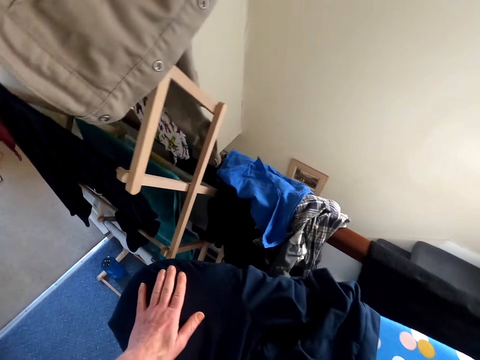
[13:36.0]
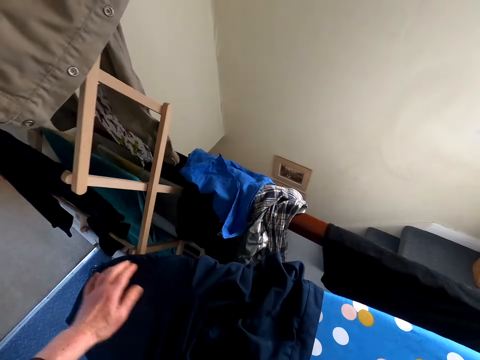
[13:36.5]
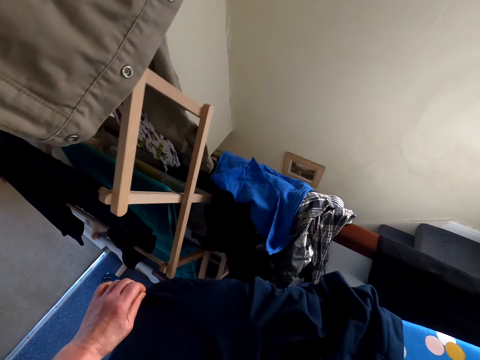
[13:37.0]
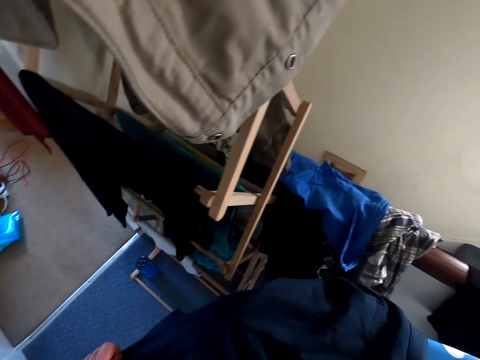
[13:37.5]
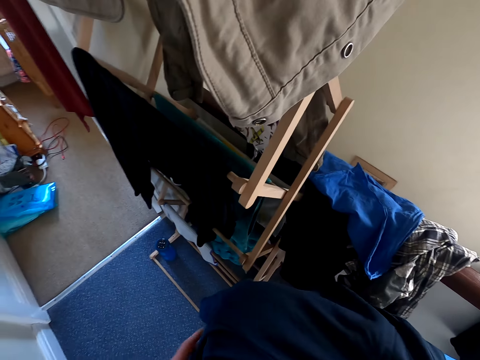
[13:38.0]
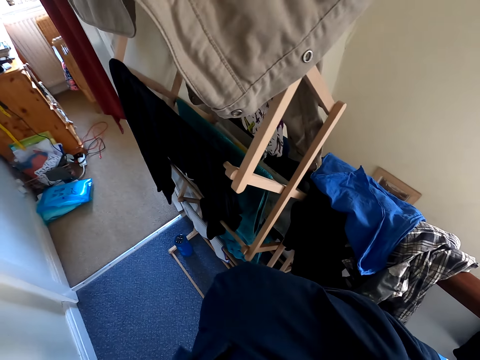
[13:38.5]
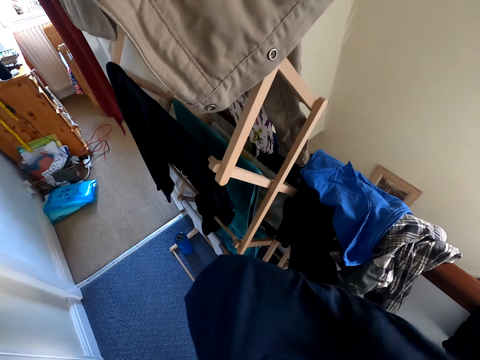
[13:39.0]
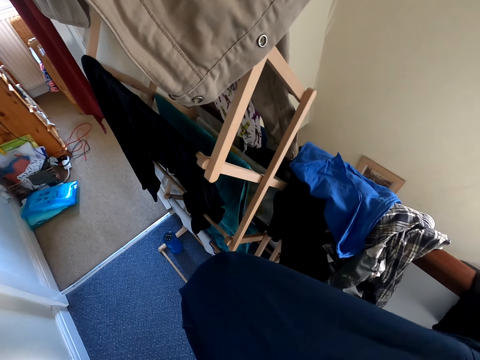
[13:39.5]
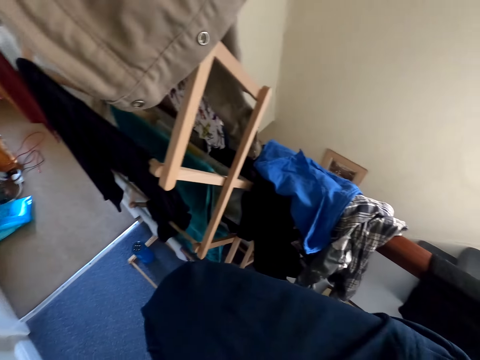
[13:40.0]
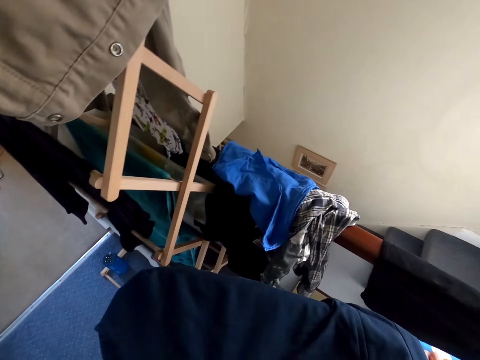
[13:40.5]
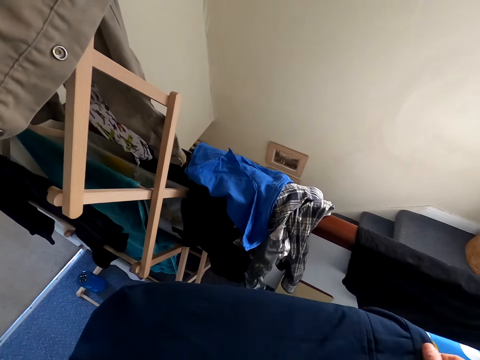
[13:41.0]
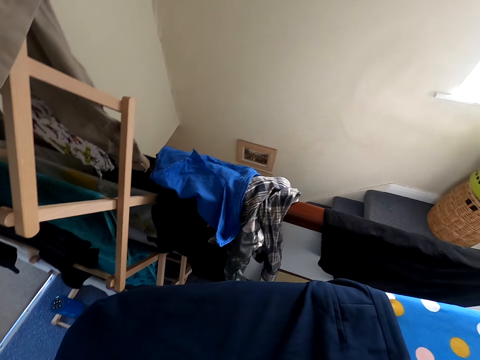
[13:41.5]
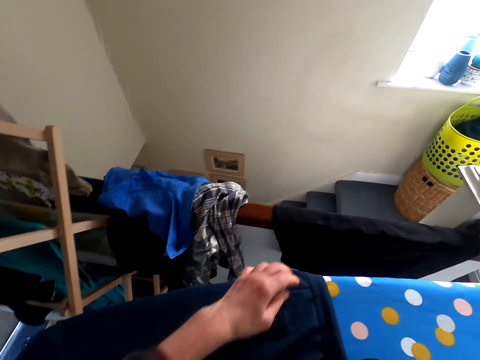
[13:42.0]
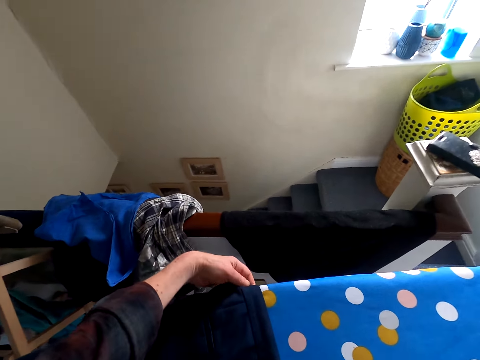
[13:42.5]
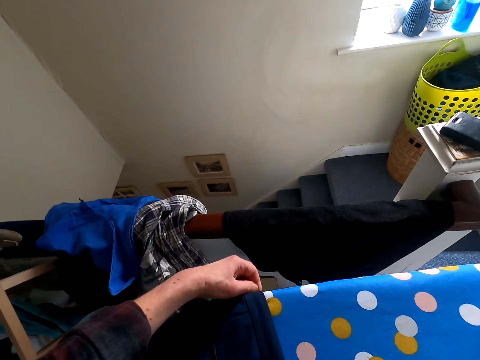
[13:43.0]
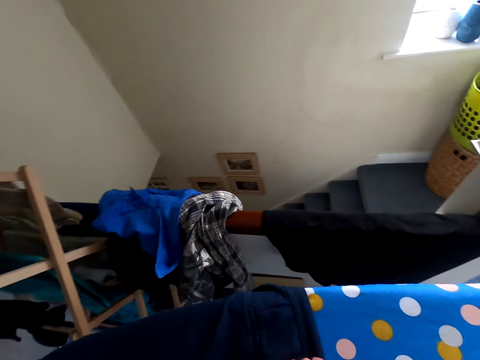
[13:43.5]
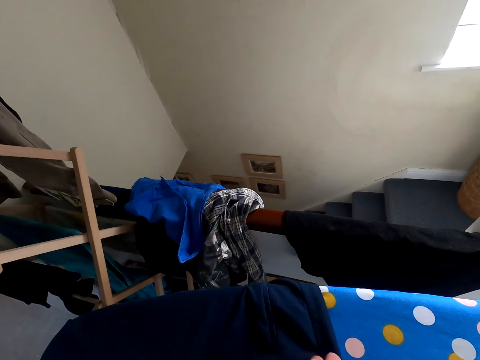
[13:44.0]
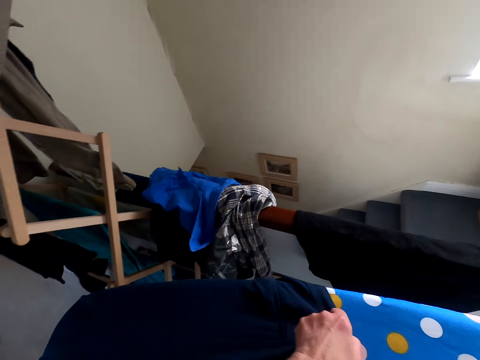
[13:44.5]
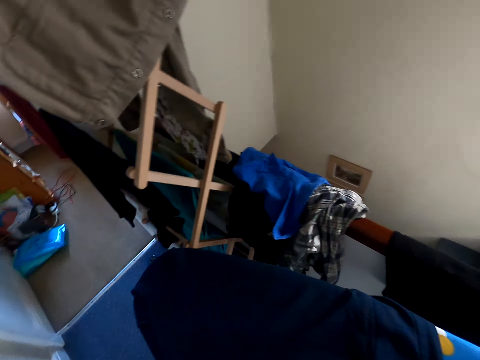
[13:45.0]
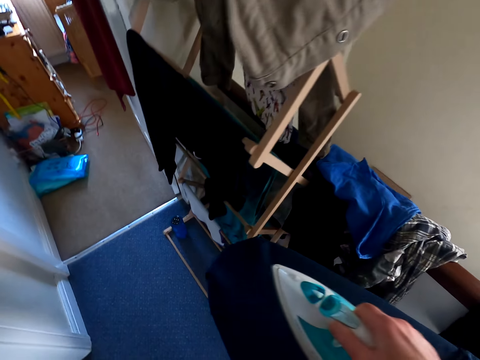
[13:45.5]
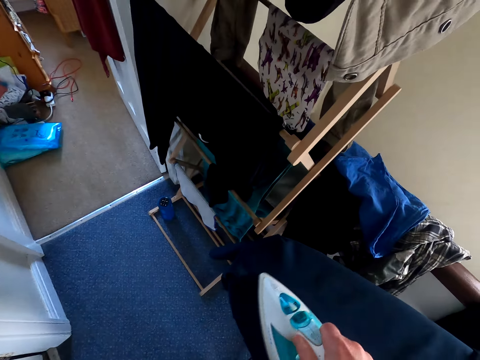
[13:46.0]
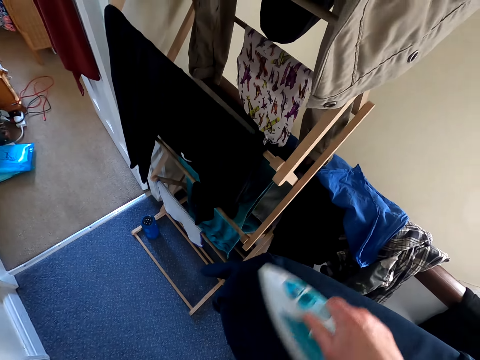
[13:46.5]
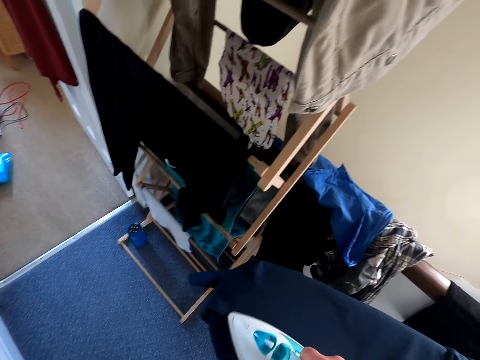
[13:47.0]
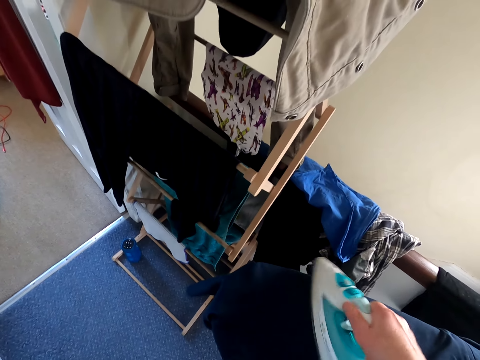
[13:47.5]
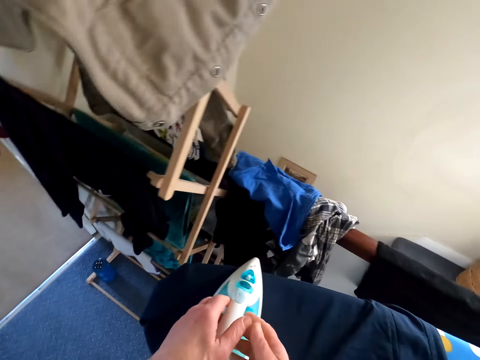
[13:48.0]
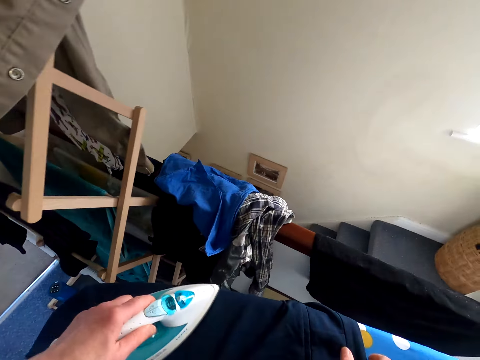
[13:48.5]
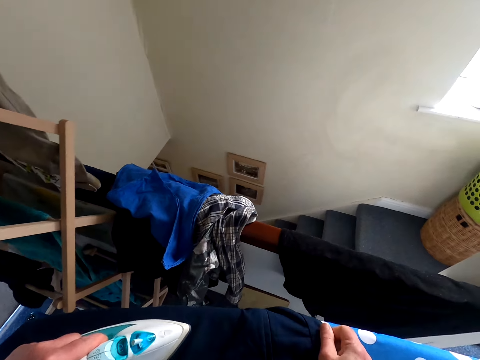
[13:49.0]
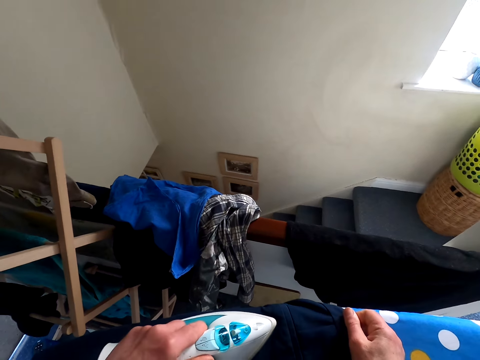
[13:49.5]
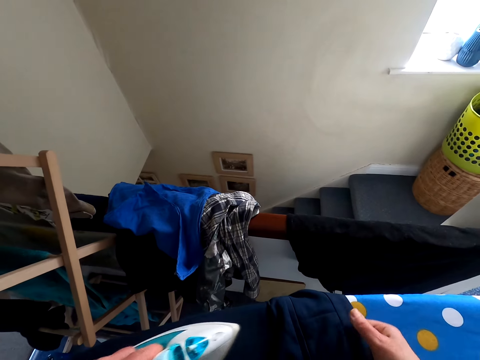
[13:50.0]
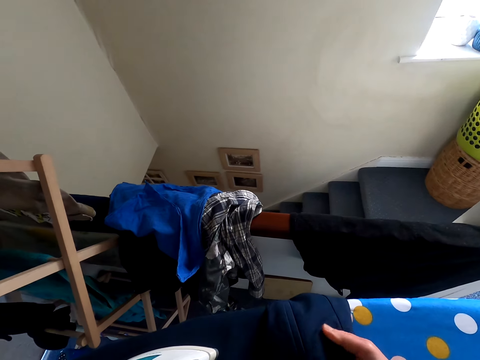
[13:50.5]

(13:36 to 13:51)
The camera wearer touches the cloth. They straighten the cloth. They iron the trouser.

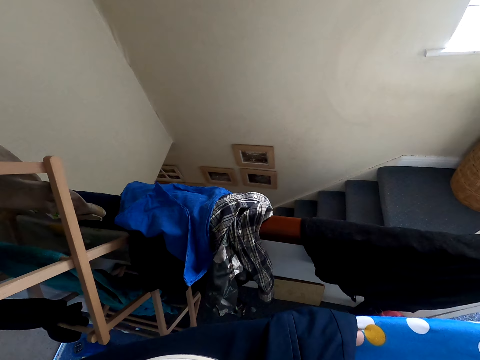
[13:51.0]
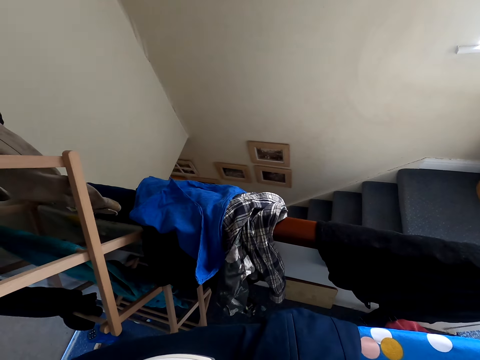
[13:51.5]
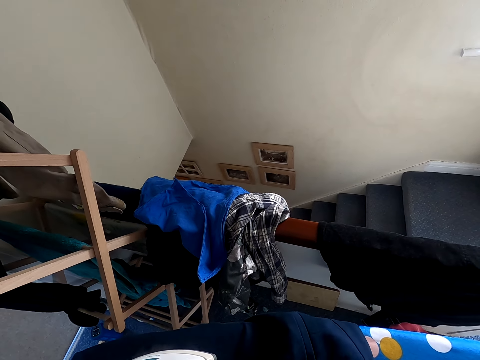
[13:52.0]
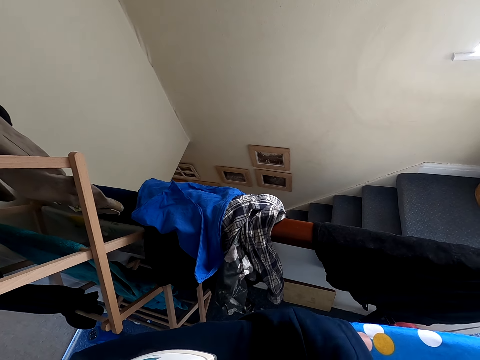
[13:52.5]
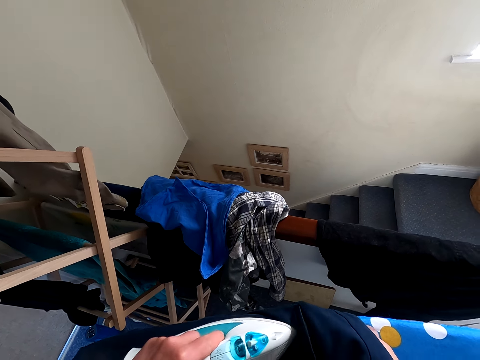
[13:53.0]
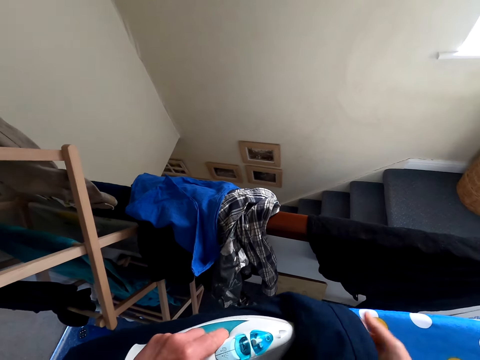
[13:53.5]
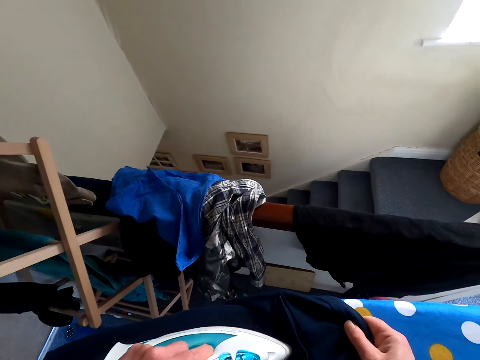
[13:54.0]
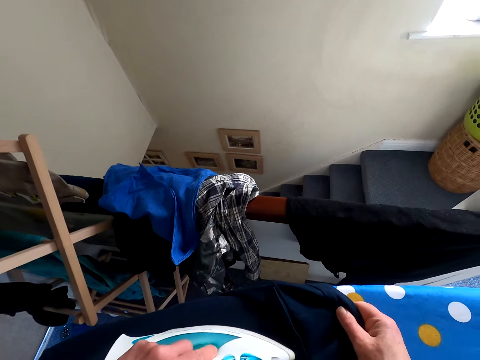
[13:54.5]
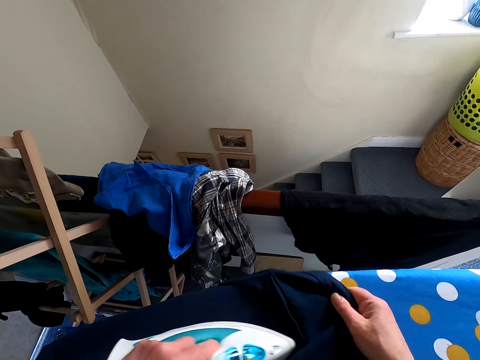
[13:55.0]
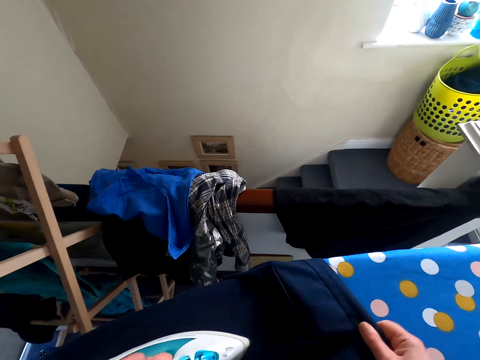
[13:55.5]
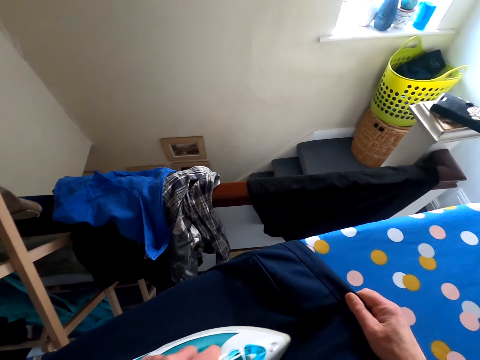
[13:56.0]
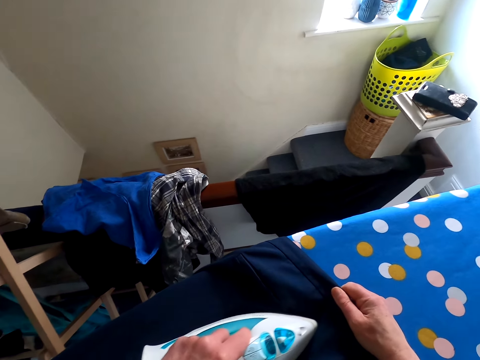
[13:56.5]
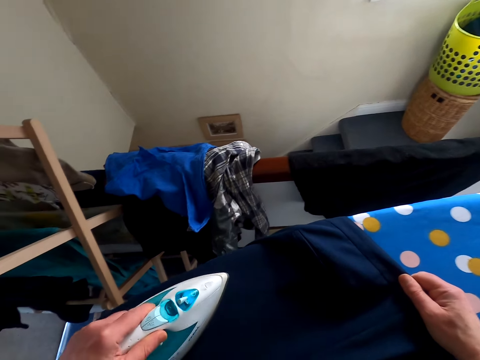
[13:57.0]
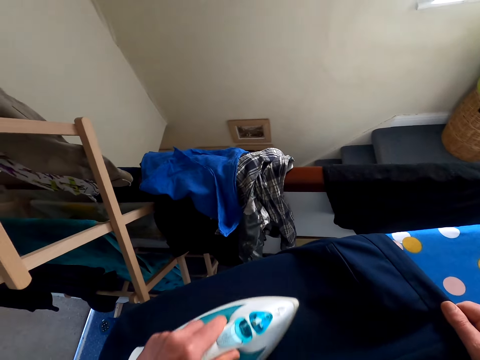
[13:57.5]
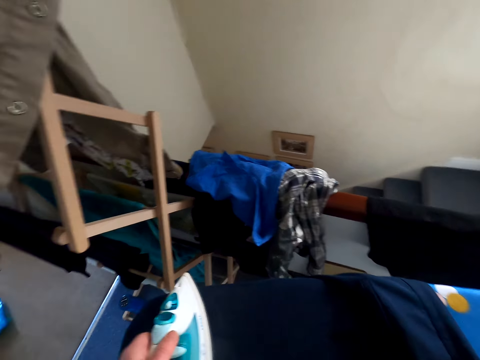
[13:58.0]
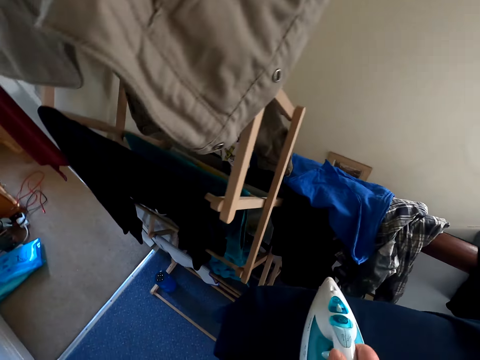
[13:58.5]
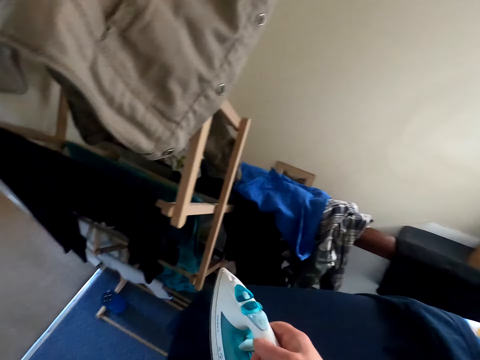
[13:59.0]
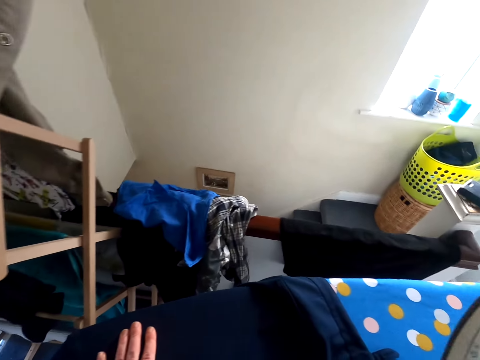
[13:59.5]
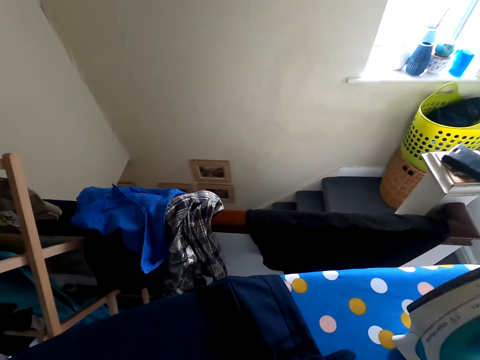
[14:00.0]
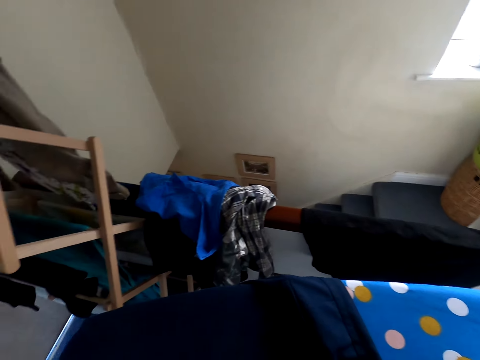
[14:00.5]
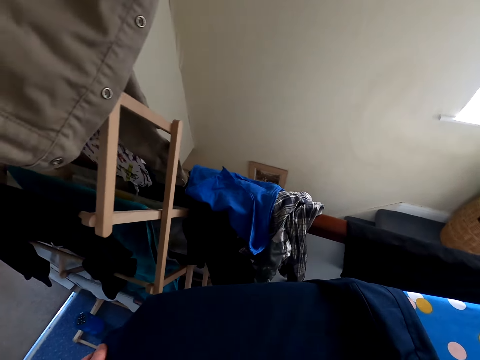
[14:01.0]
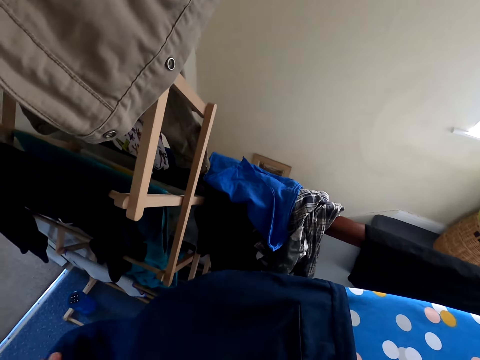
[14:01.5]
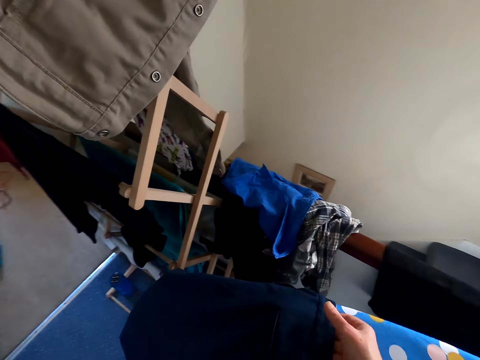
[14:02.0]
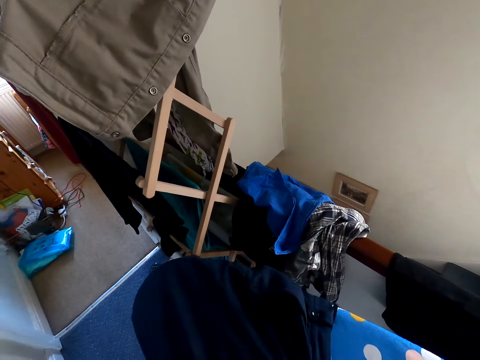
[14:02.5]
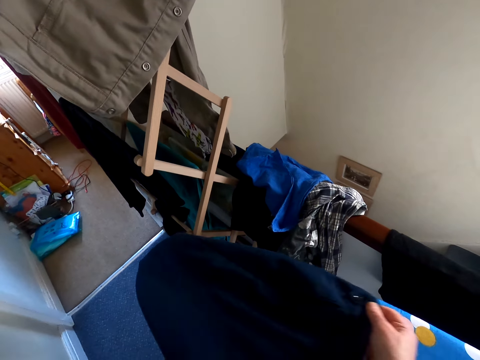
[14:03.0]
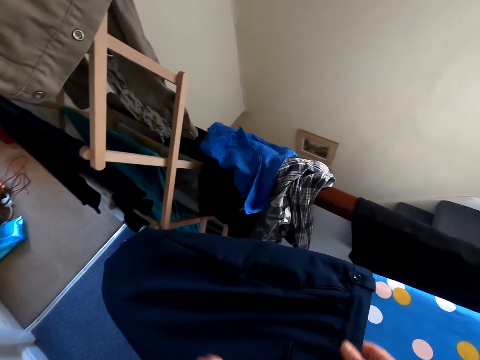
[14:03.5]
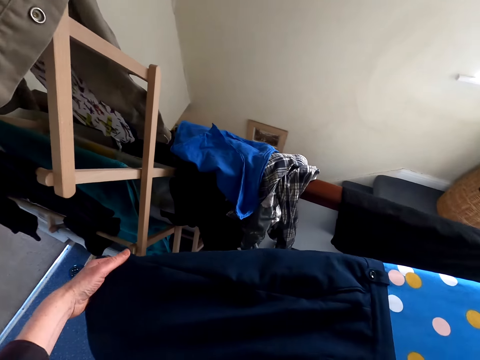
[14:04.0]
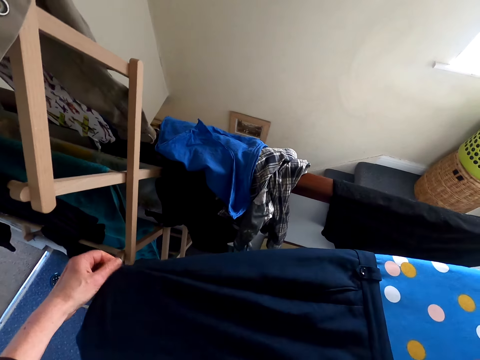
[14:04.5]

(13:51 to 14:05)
The camera wearer puts the iron box on the ironing table. They adjust the trouser on the ironing table. They touch the trouser.
